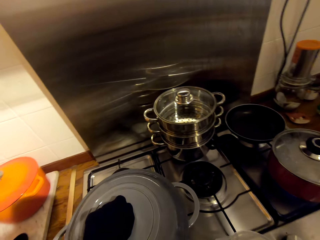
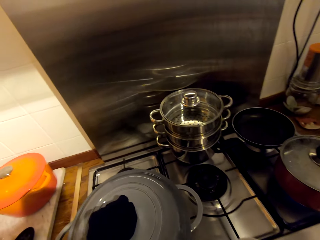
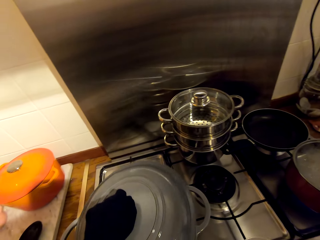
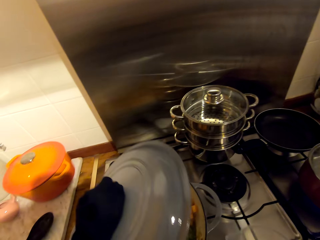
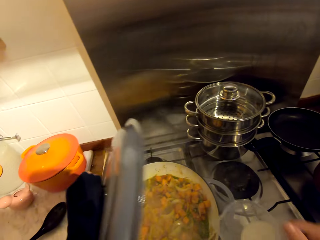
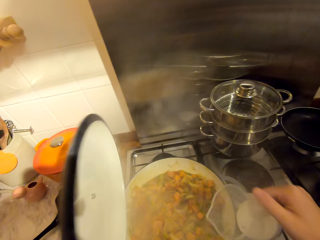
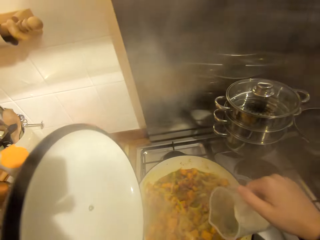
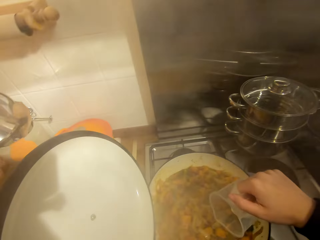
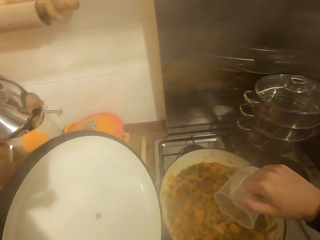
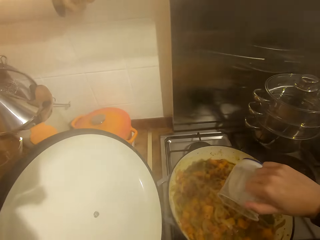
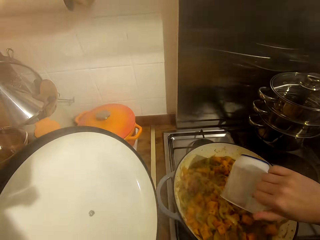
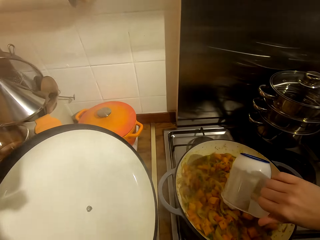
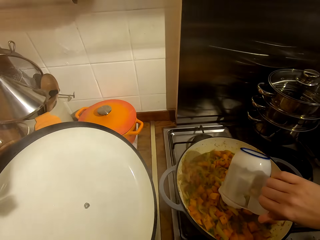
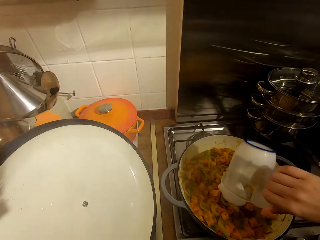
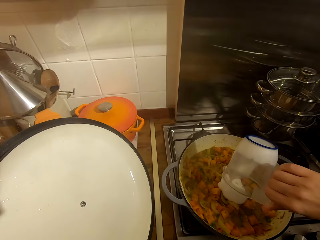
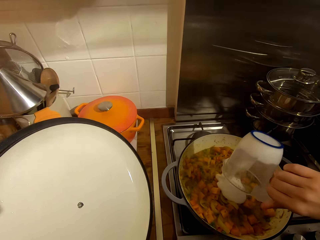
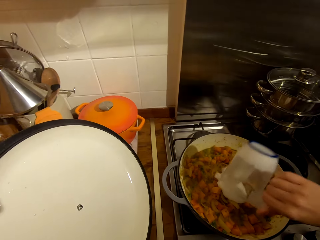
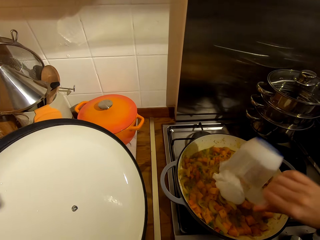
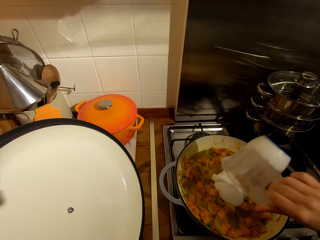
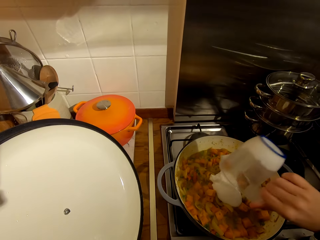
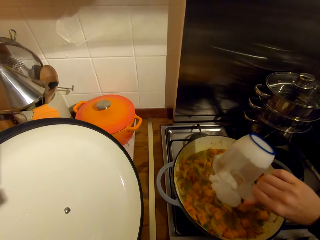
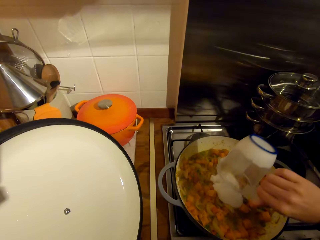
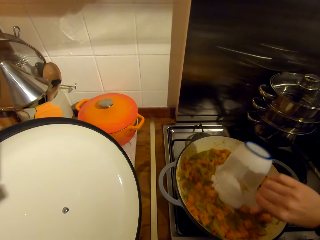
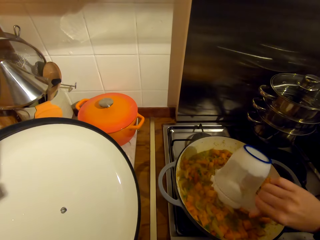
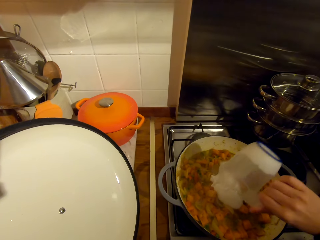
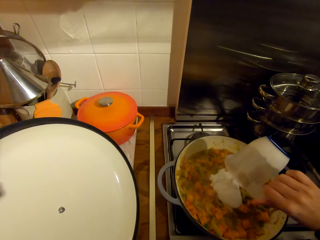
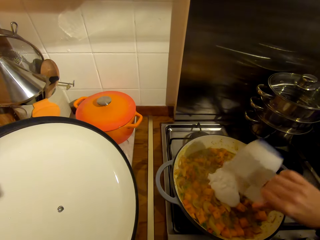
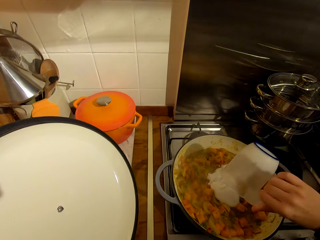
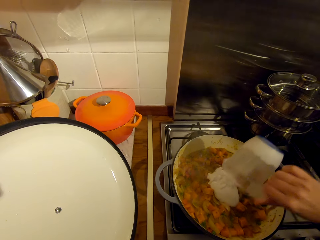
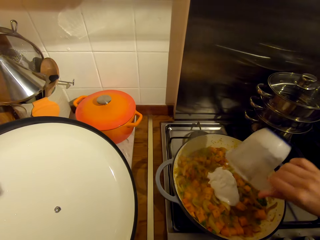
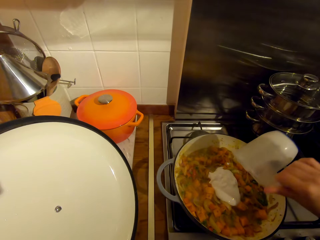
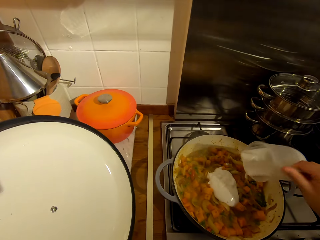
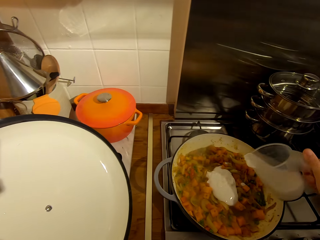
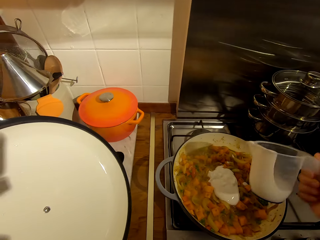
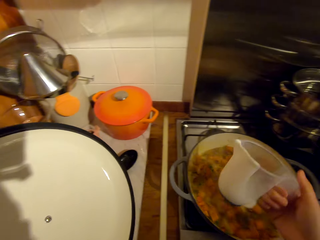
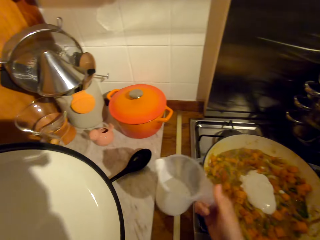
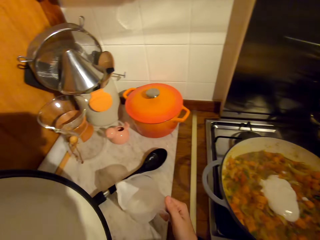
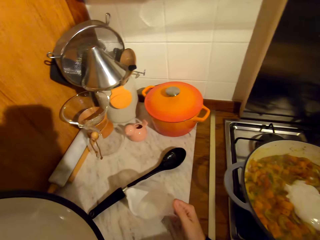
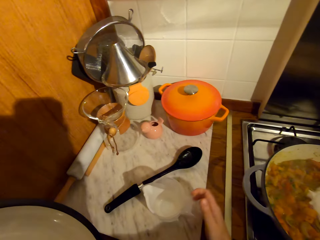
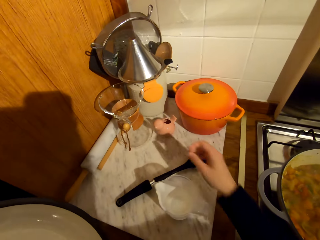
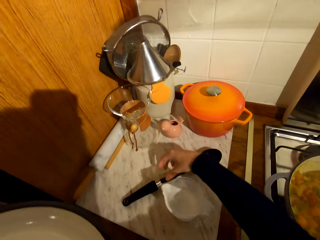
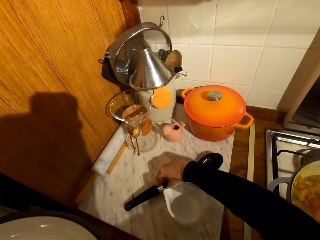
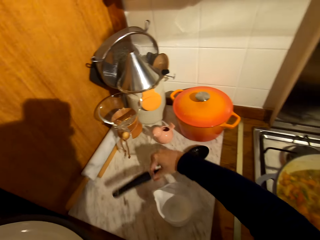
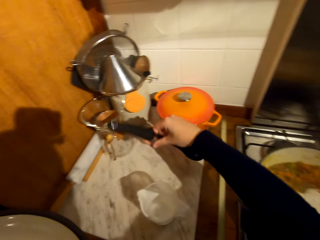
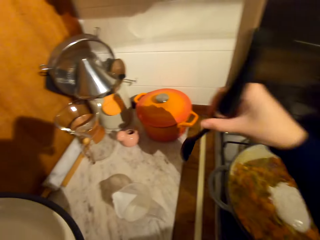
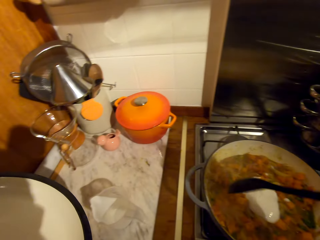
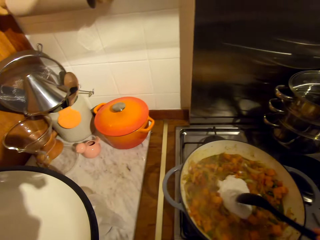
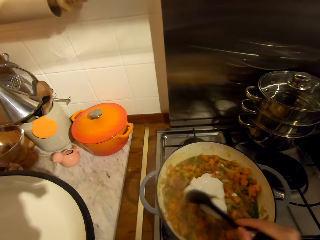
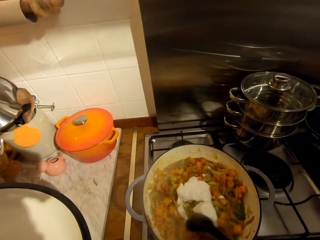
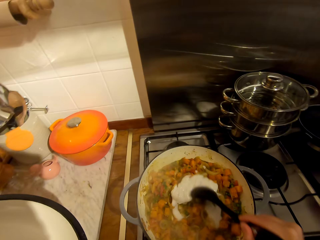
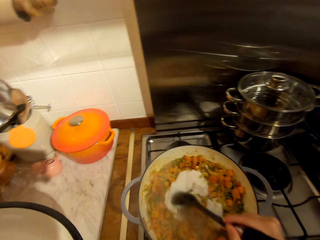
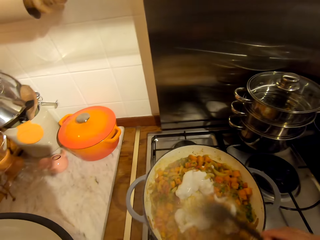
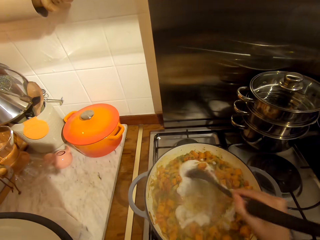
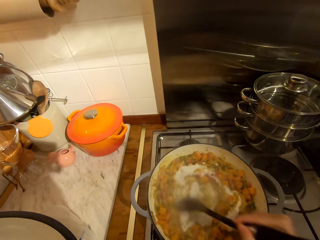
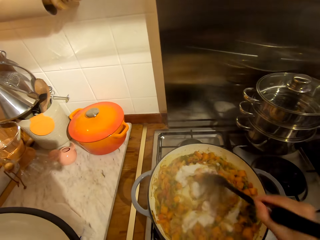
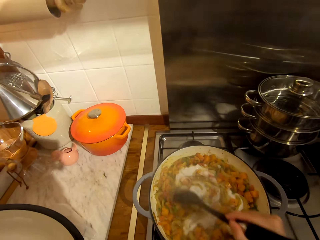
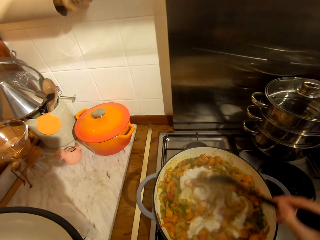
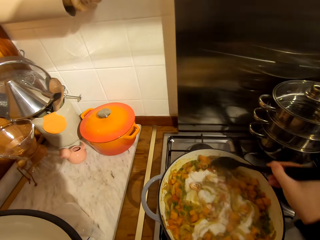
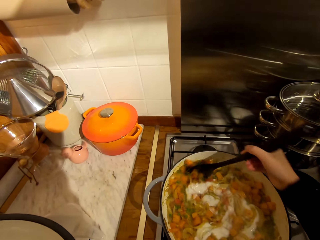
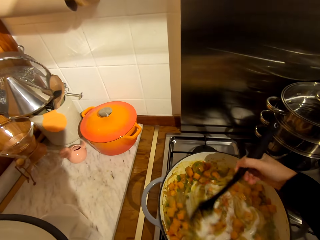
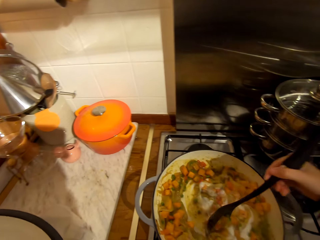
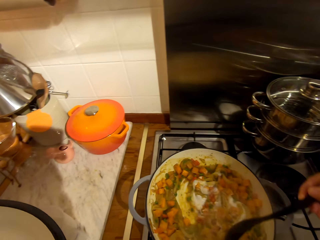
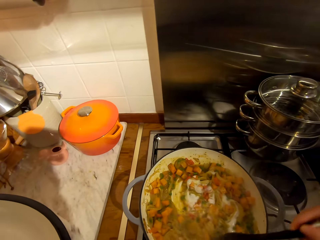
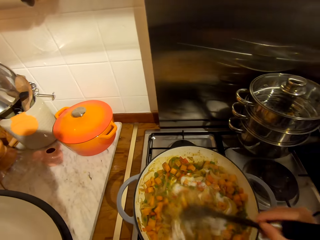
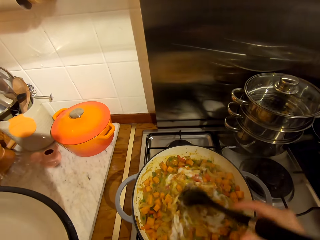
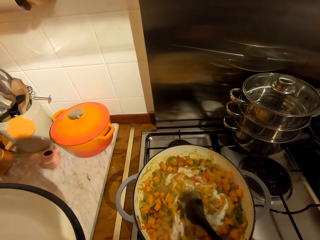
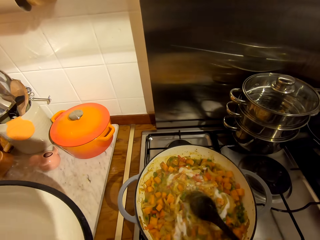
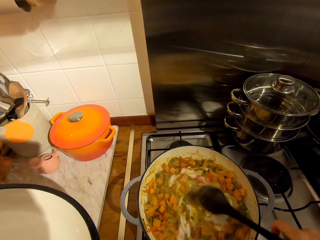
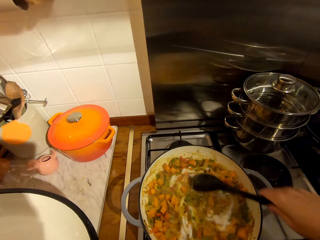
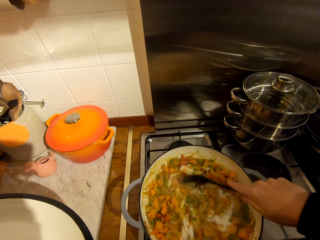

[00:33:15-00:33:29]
The camera wearer removes the lid from the pot. They add the cooking cream or powder in the stew. They place the jug on the counter, pick up the spoon from the counter, and stir the stew with the spoon.

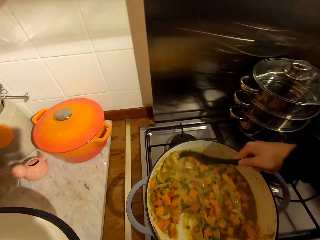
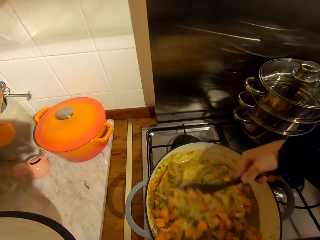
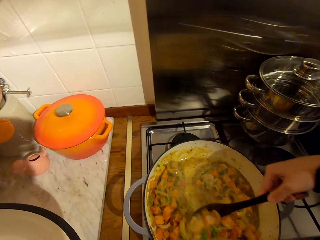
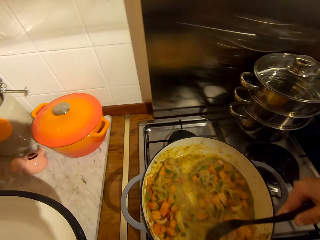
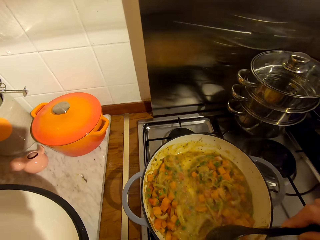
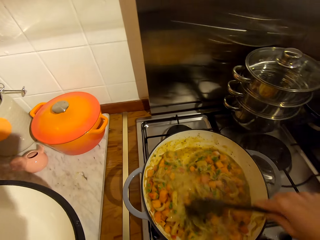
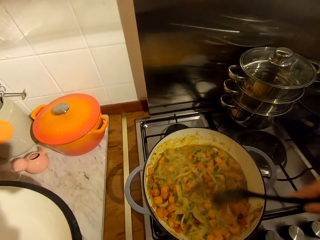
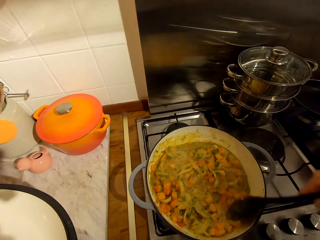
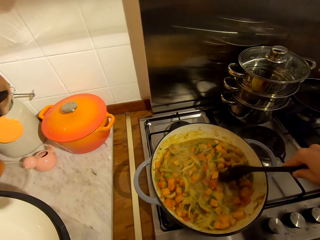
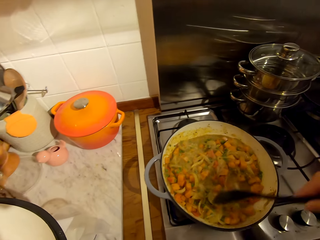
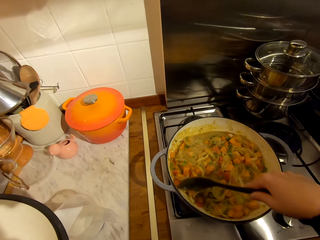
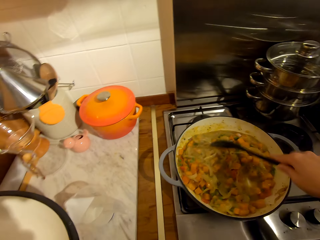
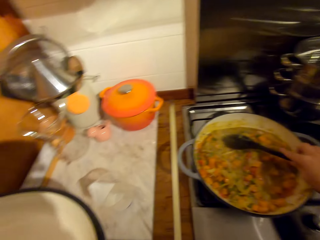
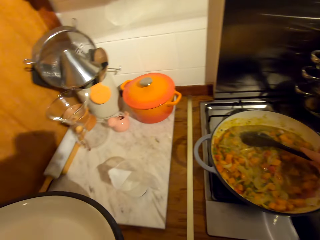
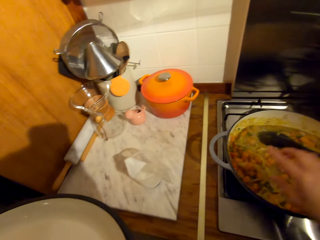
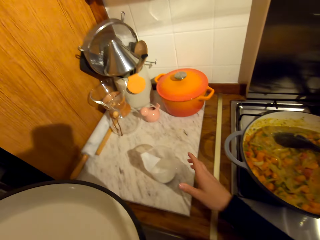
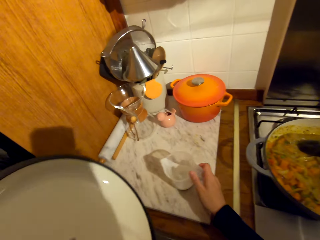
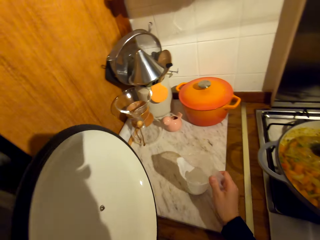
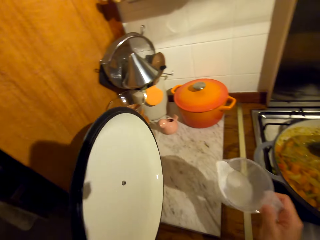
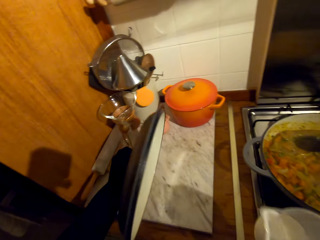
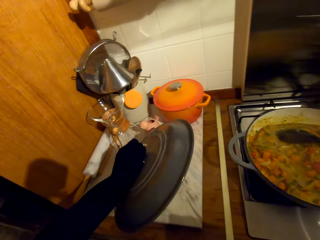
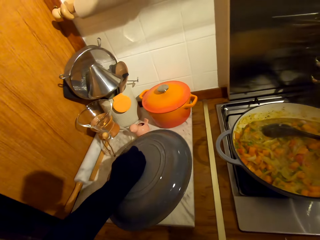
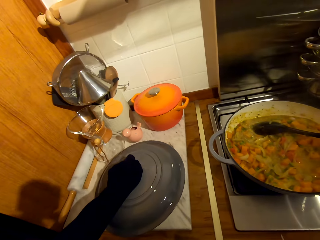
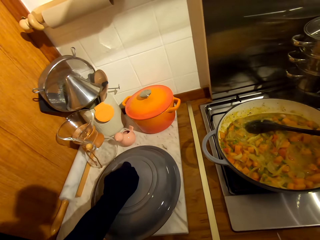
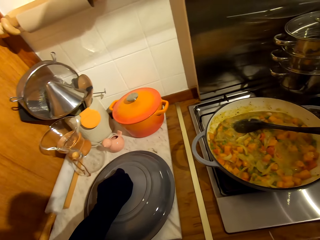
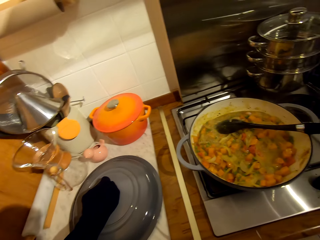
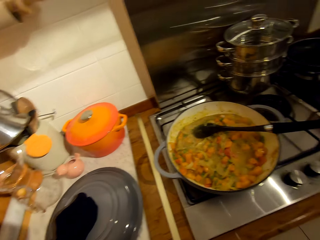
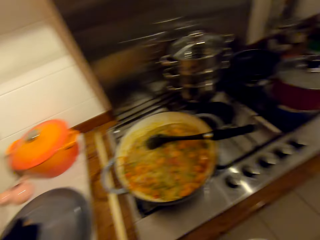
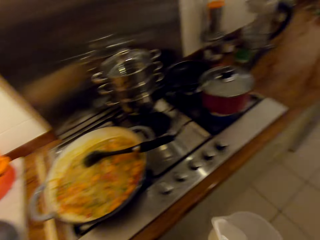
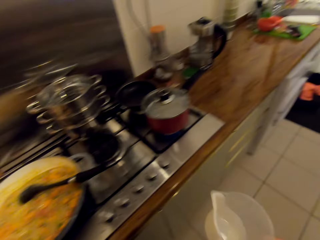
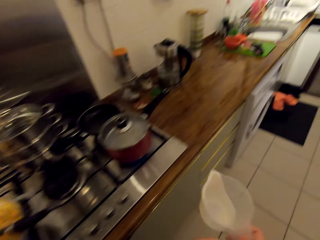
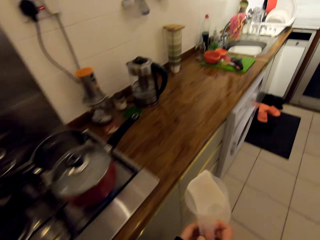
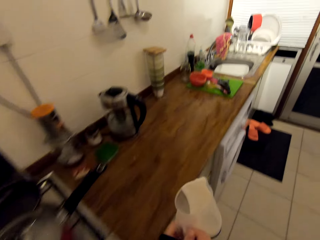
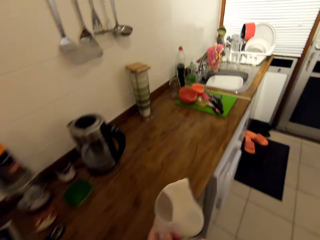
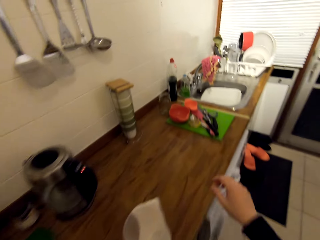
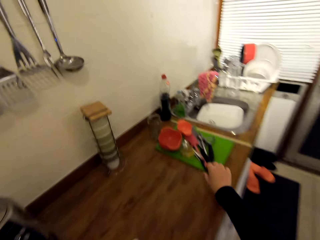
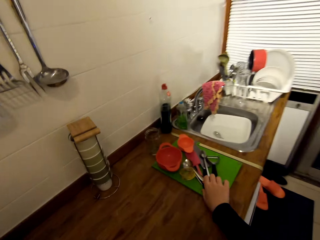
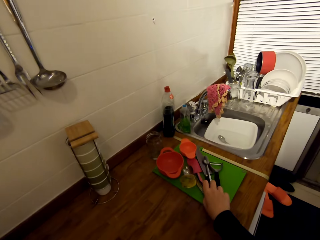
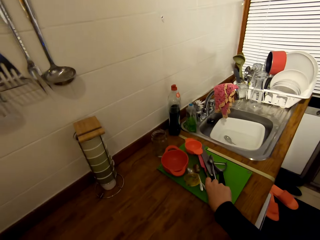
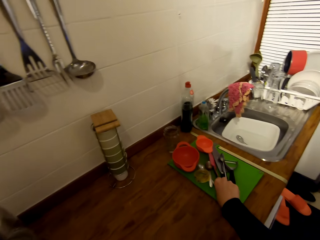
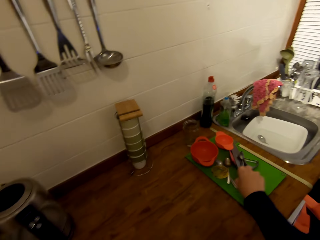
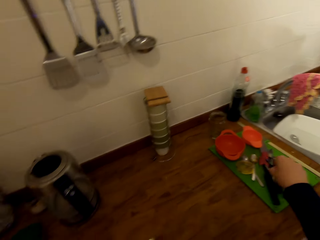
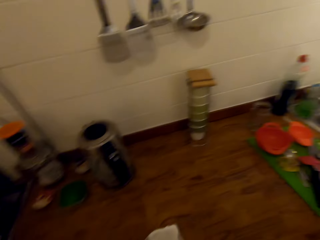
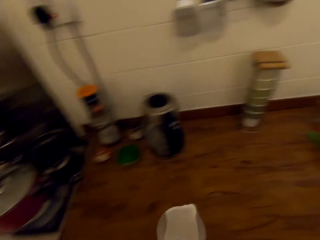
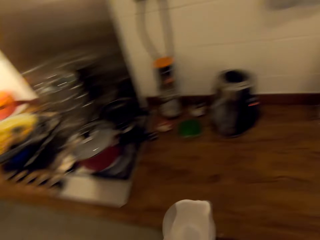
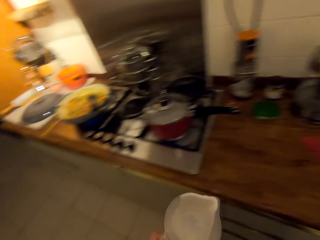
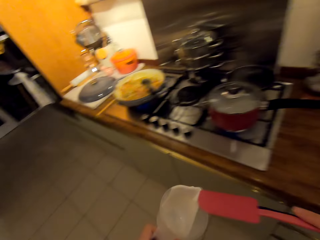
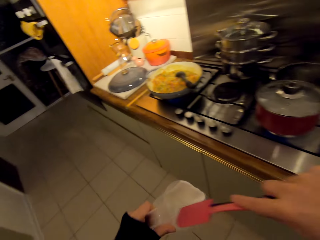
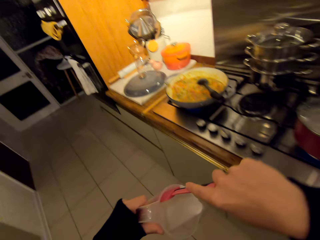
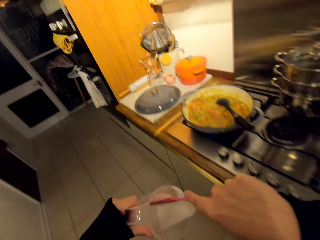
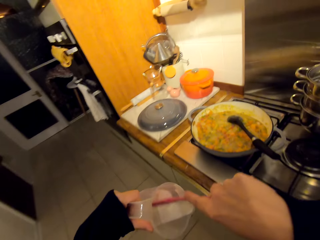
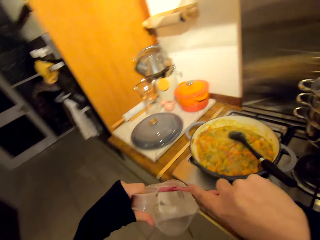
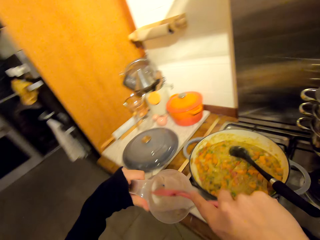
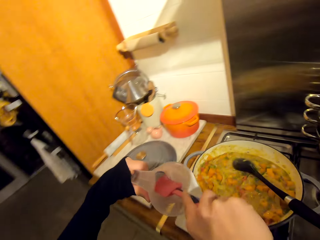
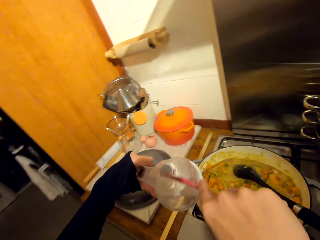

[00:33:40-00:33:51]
The camera wearer places a cooking stick on the pan. They pick up the jug from the counter, place the lid on the counter, and walk towards the chopping board. They pick up a spatula from the chopping board, turn around the kitchen, walk towards the cooker, and scrape the cooking cream with the spatula.
